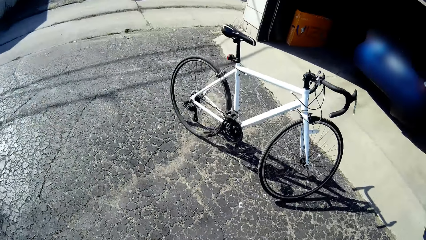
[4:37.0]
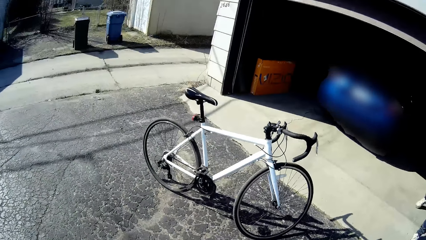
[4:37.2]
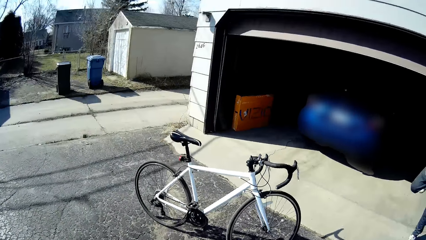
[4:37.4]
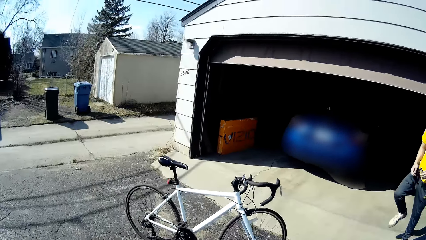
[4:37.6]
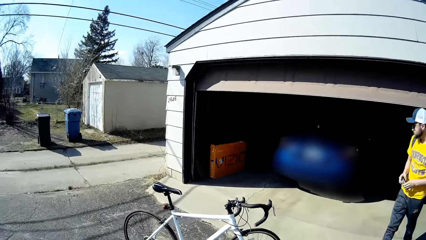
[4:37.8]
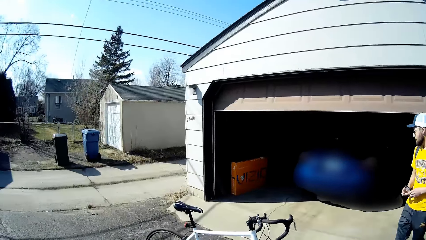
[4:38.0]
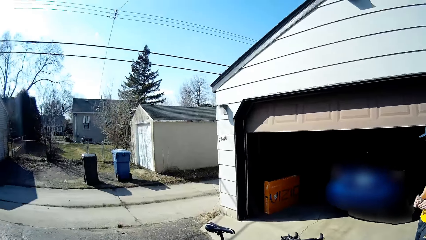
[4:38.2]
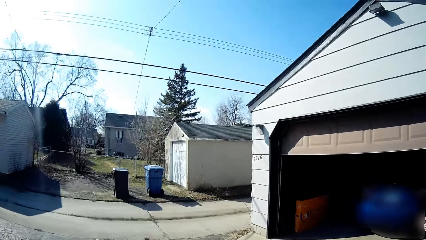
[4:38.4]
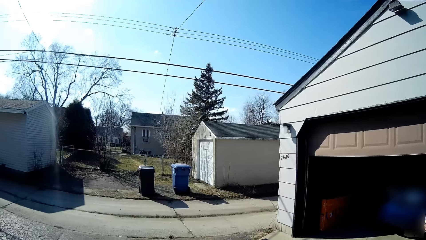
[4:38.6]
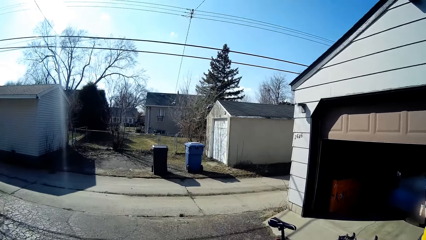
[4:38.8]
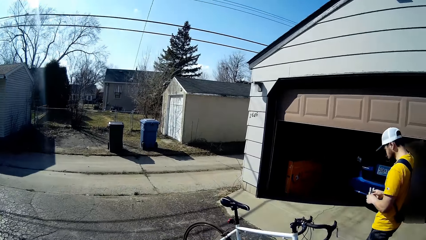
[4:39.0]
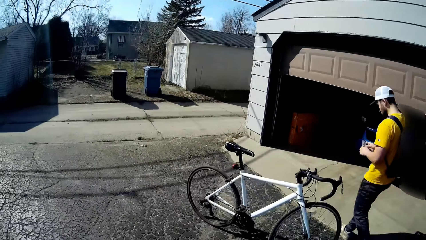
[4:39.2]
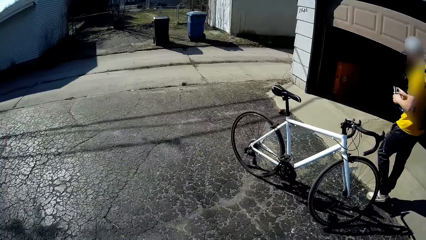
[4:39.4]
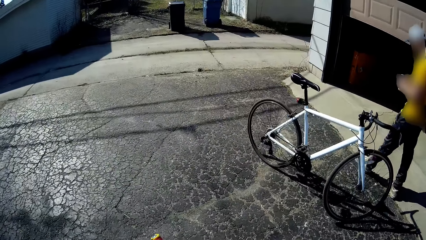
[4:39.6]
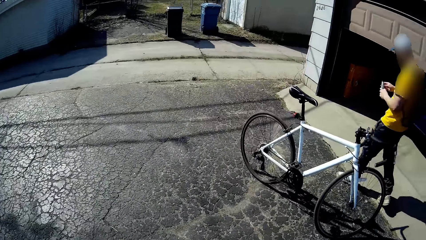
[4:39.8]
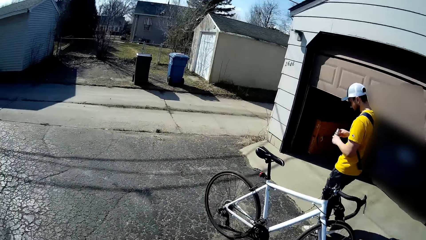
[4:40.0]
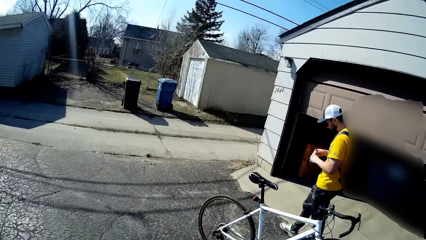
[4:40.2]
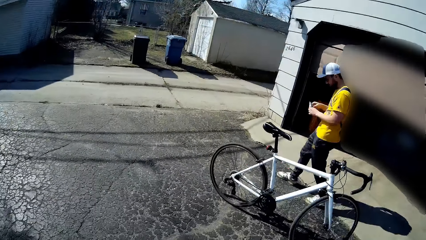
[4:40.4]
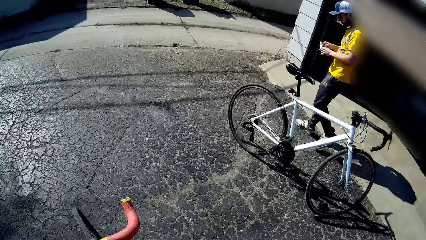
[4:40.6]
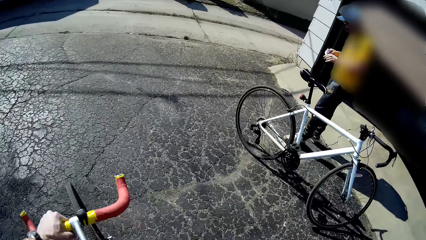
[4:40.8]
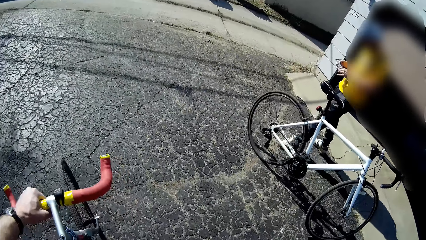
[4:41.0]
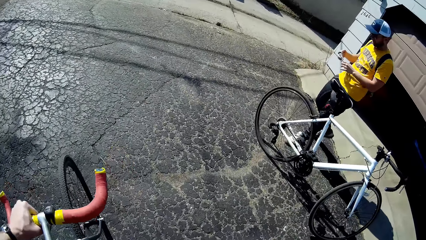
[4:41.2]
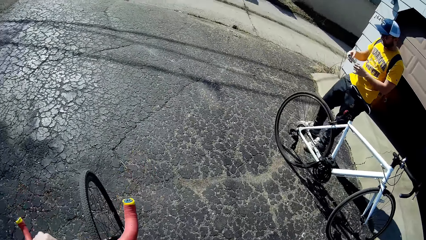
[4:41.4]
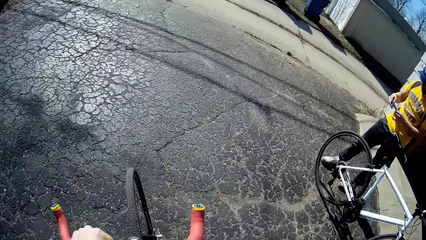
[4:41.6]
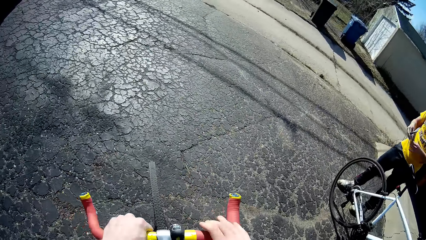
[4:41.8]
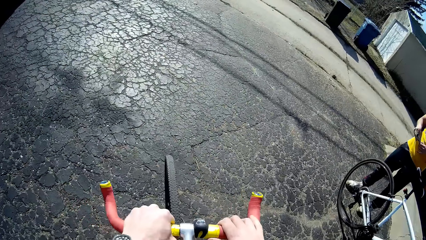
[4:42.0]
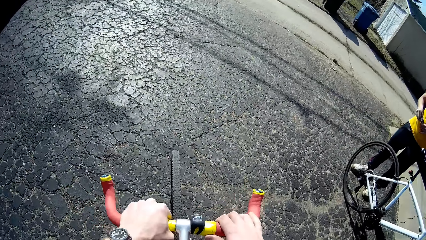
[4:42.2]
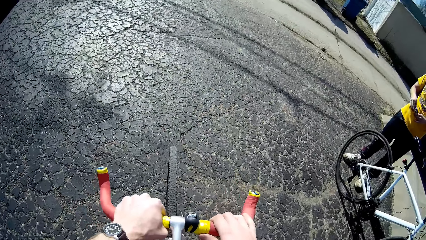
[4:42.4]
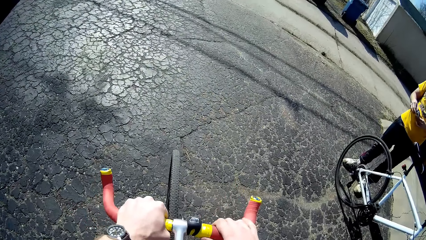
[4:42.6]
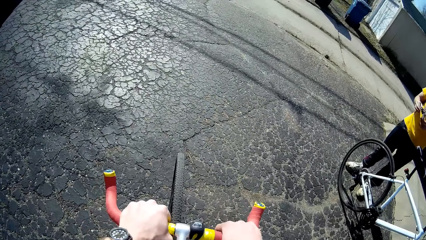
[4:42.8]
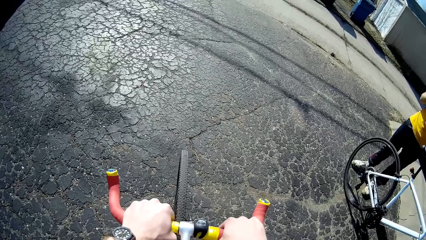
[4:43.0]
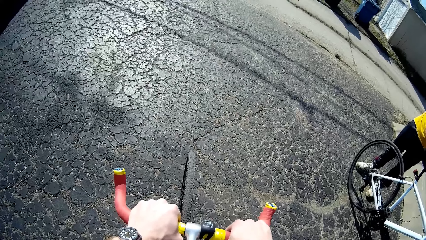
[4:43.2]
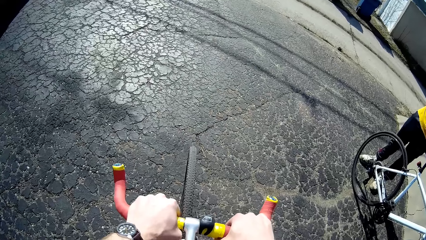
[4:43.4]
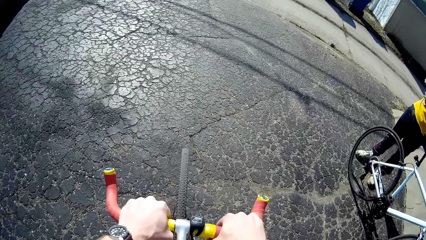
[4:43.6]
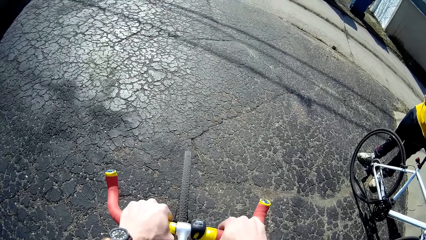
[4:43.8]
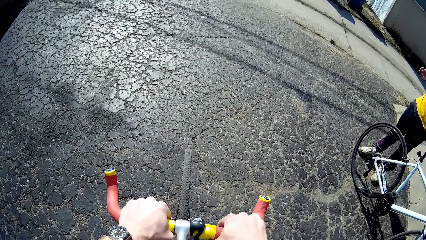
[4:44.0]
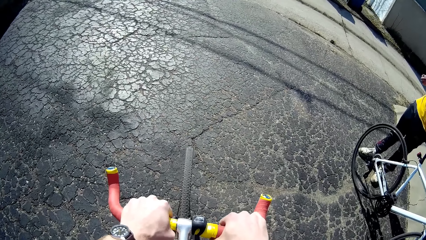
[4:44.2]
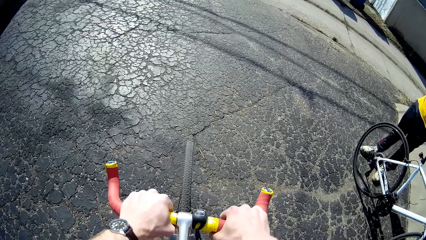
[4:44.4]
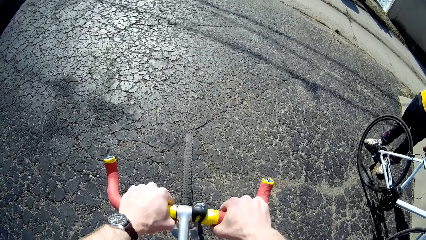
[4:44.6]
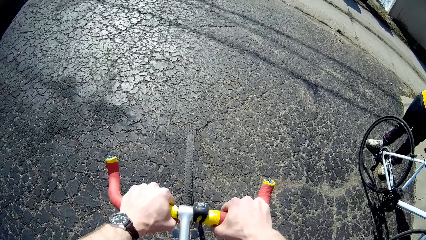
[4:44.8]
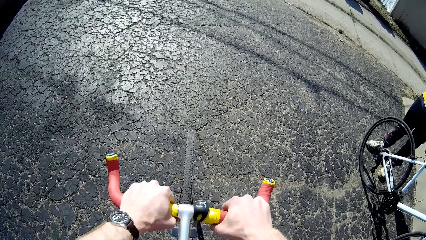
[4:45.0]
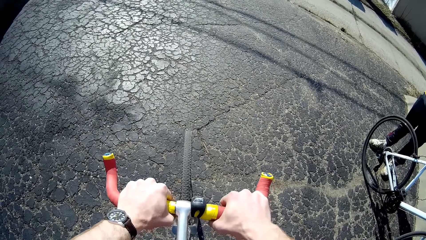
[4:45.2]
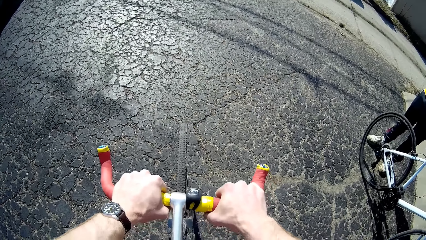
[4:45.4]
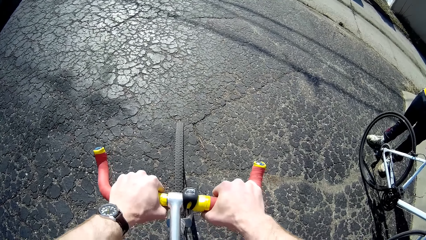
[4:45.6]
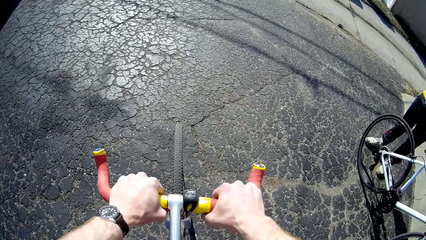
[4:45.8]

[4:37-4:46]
A person walks out of the garage. The camera wearer holds the bicycle handle.

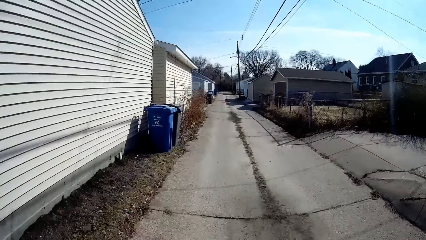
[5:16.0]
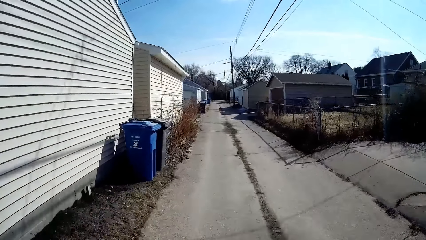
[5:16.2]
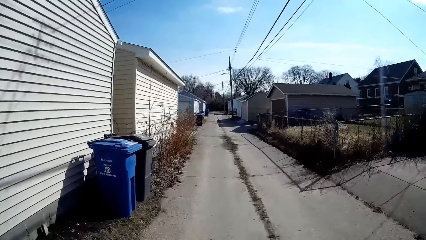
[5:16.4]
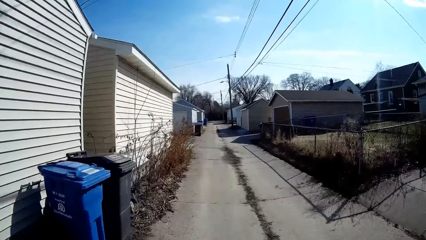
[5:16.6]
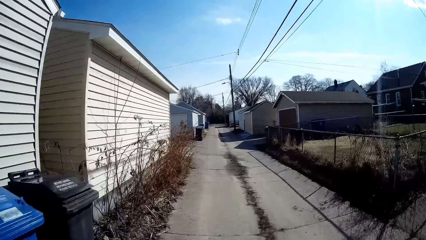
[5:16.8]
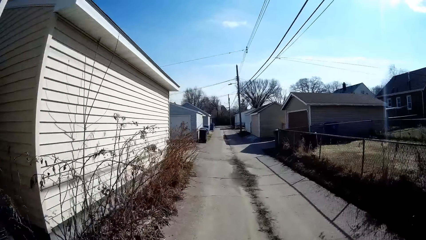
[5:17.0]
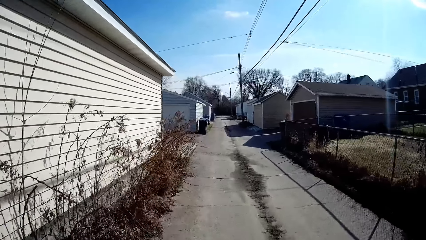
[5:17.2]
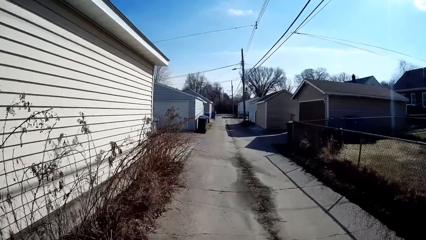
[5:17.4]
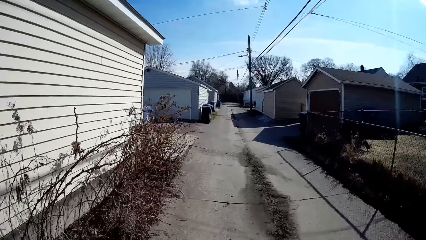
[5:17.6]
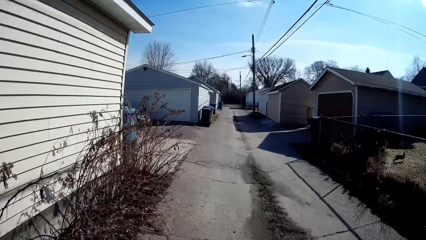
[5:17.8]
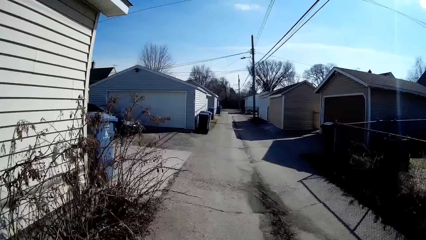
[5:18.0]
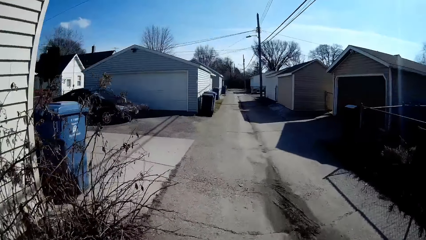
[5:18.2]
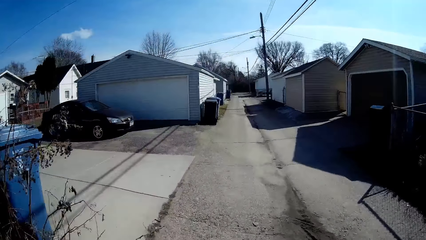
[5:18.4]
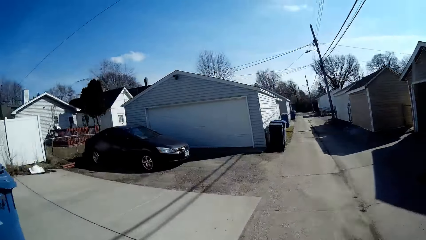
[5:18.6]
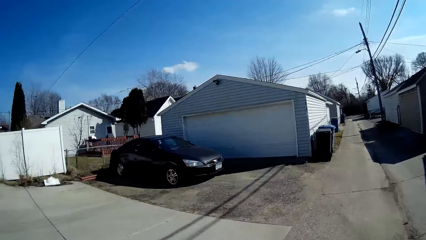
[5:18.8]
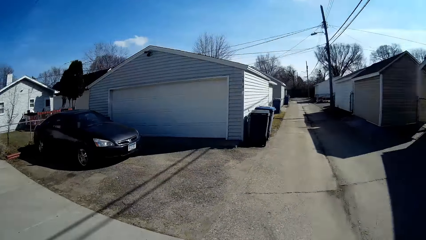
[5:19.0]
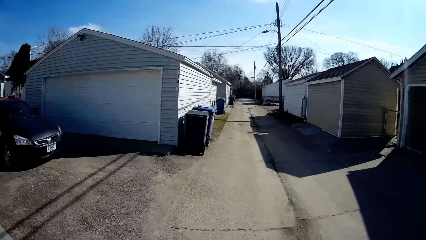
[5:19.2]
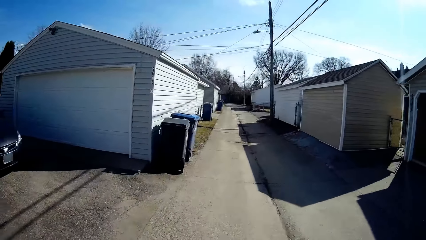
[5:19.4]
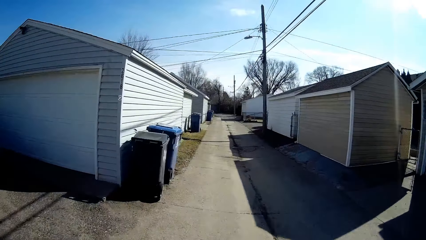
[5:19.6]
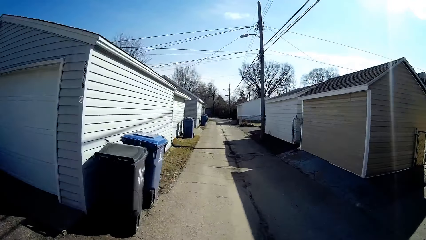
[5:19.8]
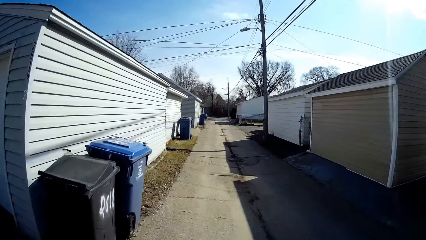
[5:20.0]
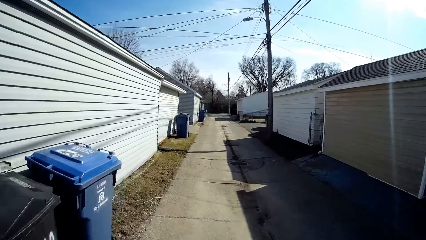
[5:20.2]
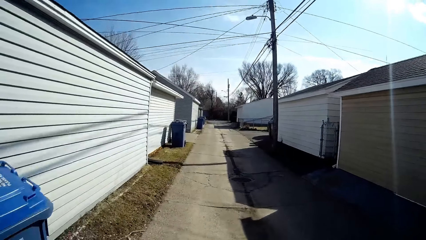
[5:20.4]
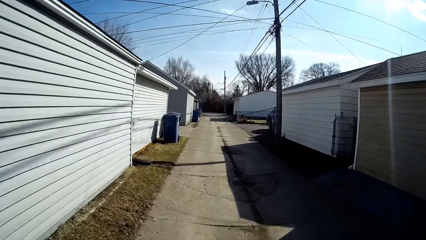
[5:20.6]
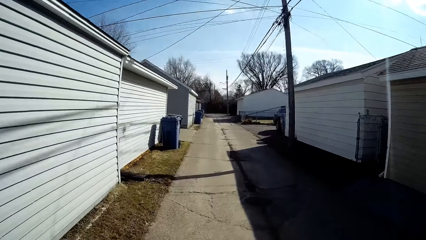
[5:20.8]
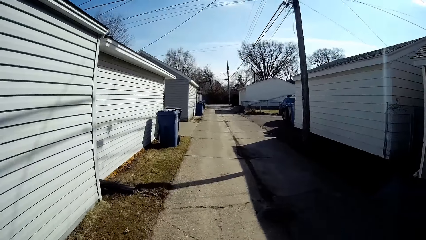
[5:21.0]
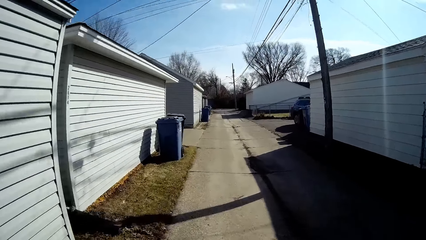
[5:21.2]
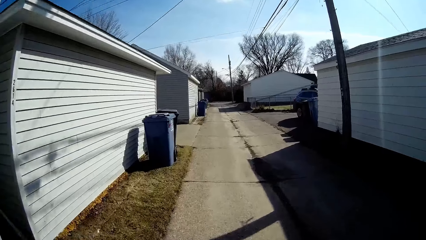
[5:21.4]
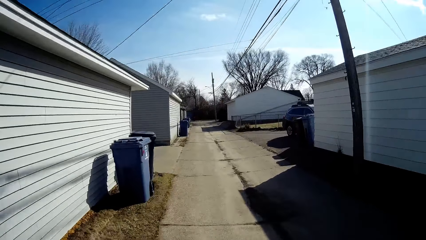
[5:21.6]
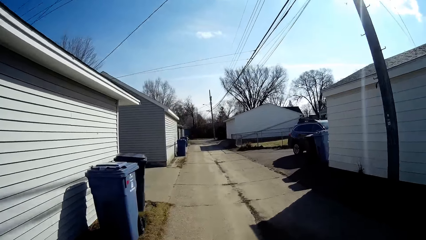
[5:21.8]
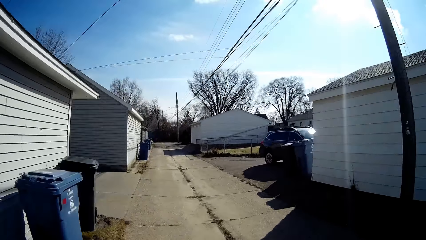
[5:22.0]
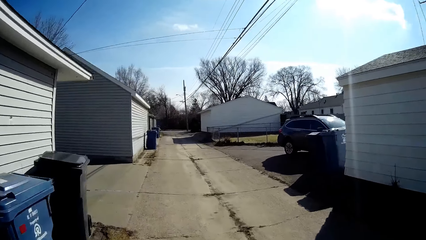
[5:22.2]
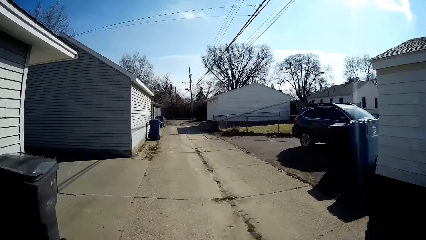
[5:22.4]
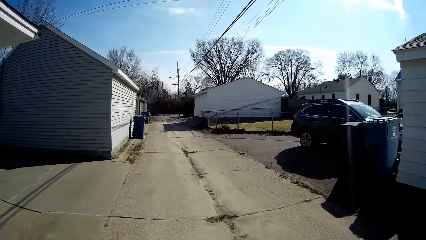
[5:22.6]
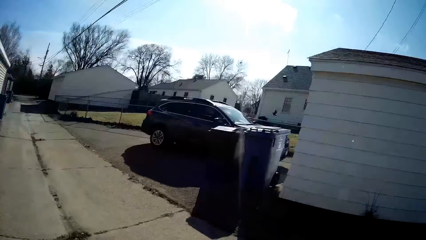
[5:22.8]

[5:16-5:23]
The camera wearer rides the bicycle with another person.
